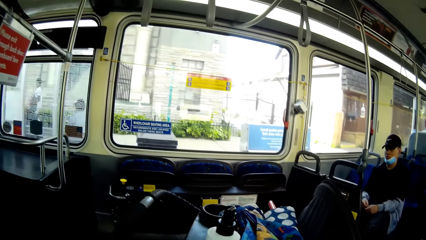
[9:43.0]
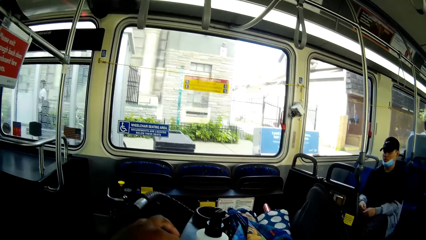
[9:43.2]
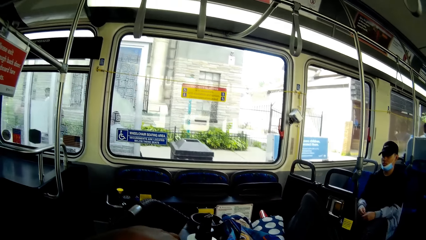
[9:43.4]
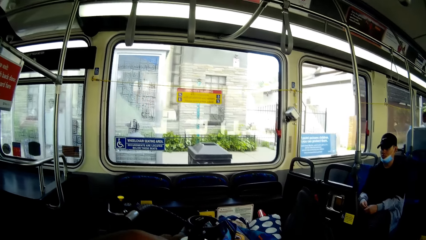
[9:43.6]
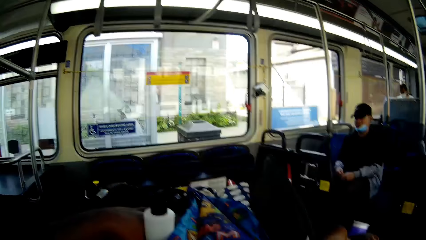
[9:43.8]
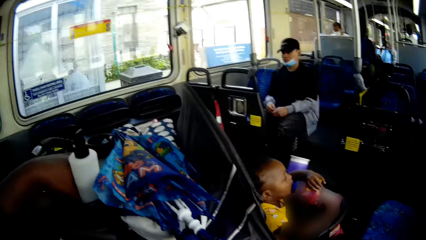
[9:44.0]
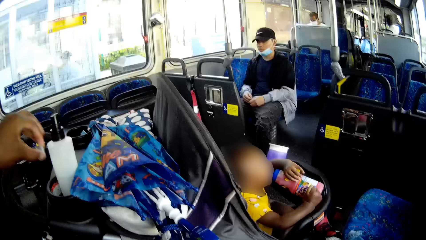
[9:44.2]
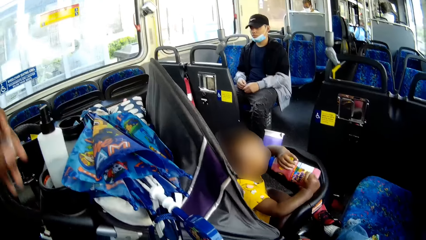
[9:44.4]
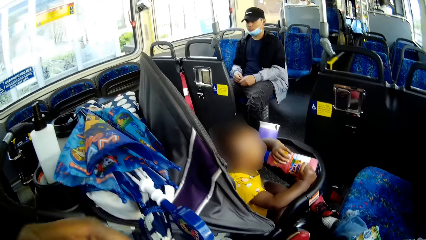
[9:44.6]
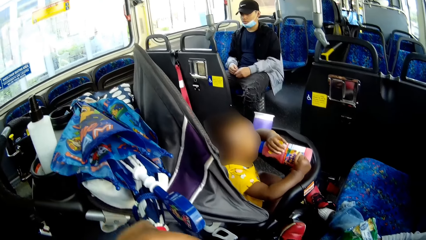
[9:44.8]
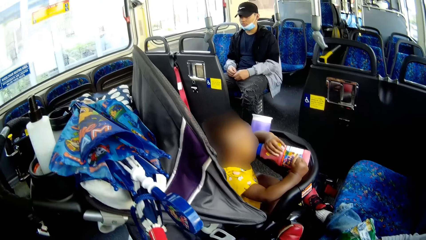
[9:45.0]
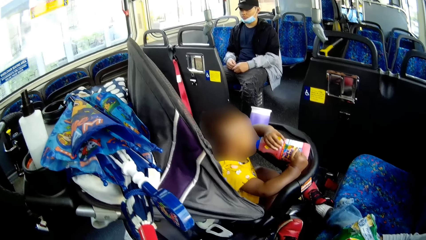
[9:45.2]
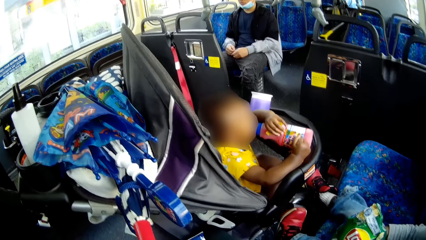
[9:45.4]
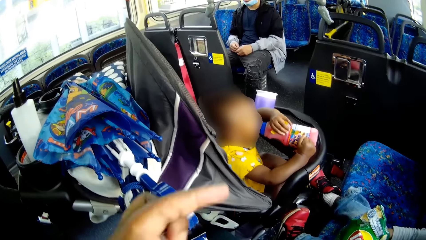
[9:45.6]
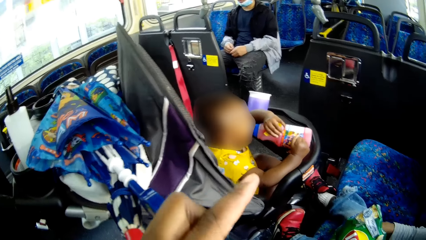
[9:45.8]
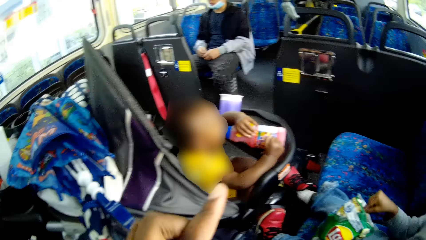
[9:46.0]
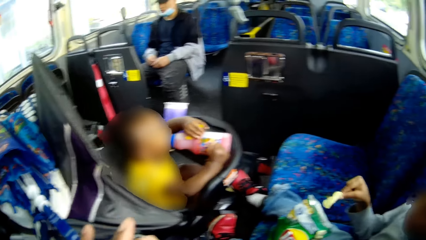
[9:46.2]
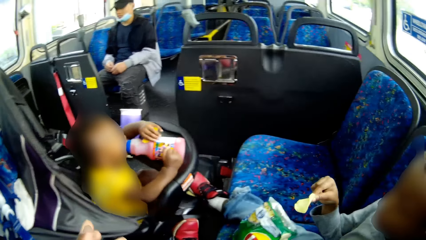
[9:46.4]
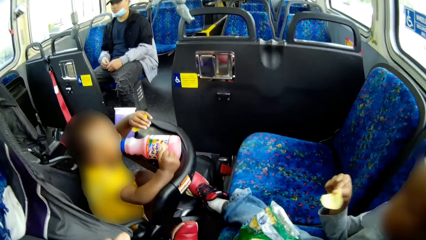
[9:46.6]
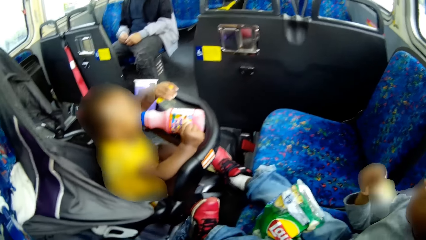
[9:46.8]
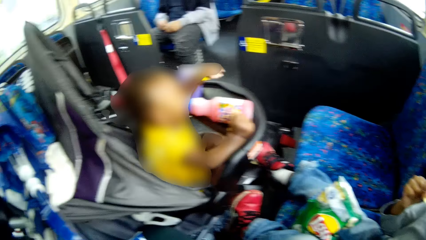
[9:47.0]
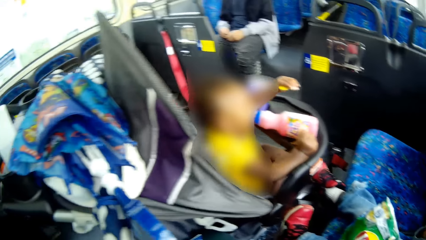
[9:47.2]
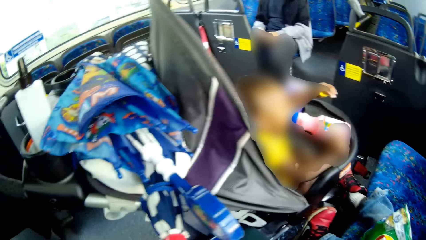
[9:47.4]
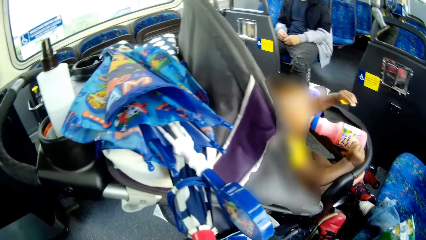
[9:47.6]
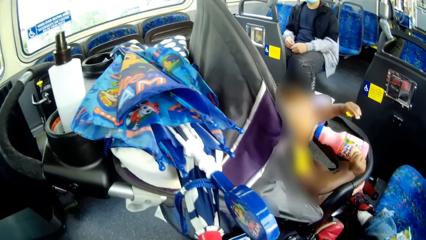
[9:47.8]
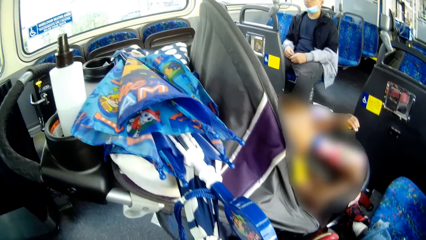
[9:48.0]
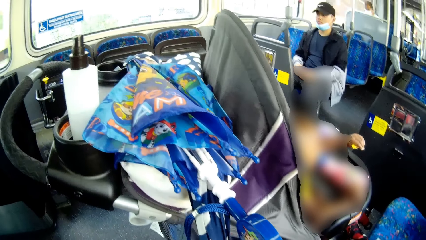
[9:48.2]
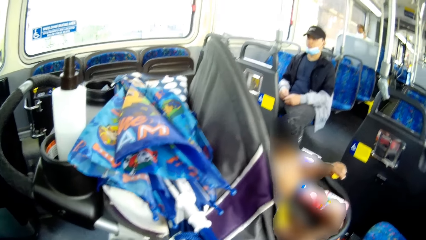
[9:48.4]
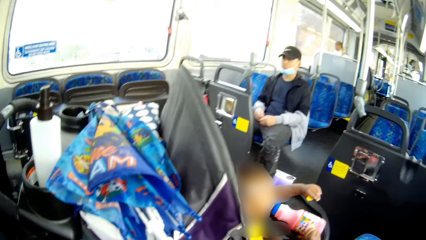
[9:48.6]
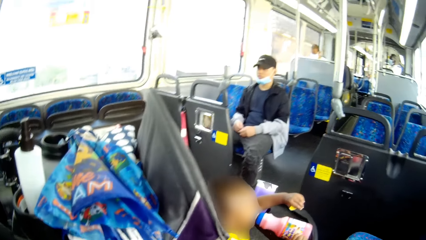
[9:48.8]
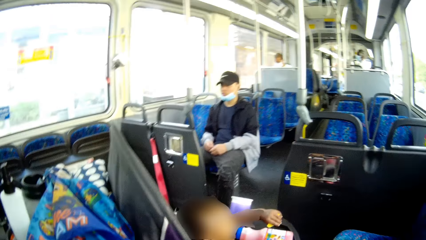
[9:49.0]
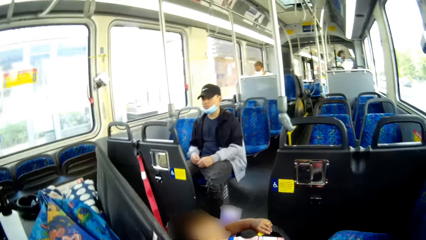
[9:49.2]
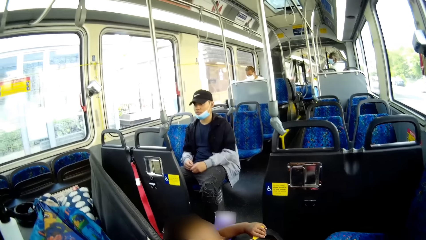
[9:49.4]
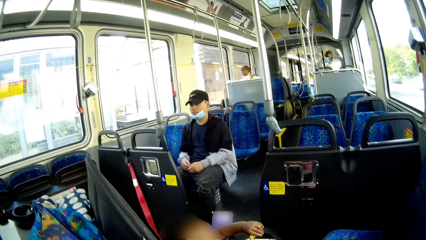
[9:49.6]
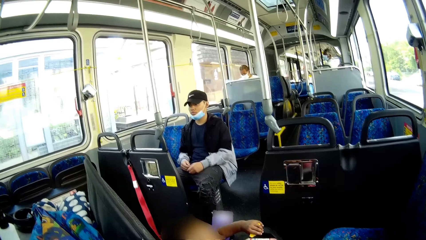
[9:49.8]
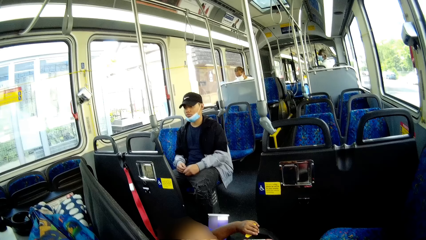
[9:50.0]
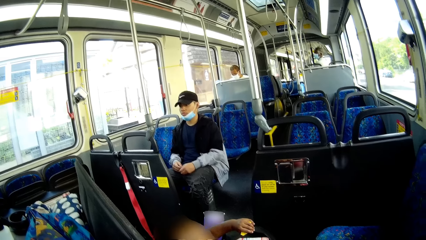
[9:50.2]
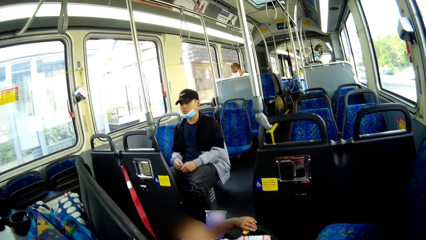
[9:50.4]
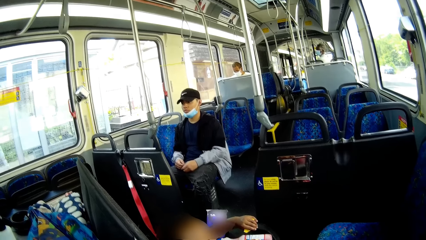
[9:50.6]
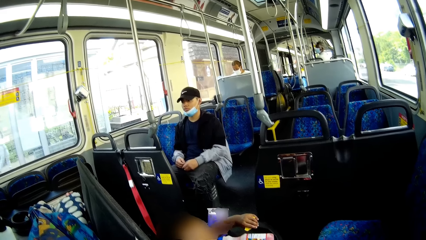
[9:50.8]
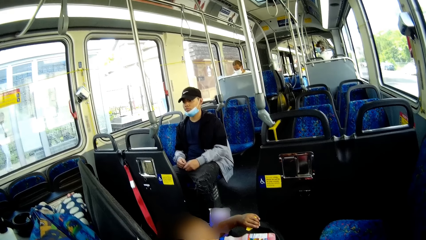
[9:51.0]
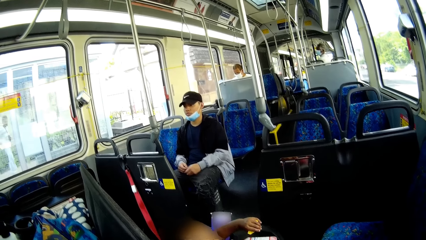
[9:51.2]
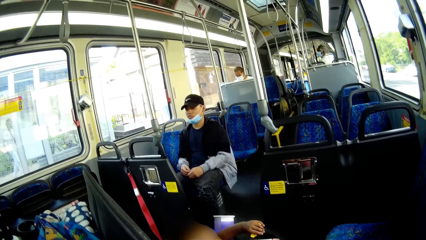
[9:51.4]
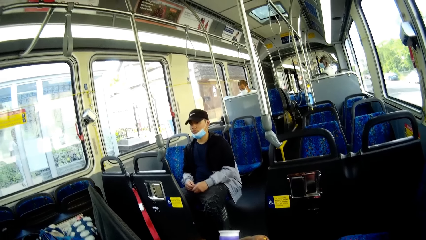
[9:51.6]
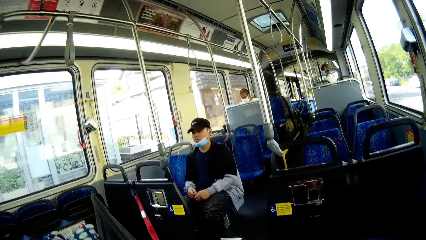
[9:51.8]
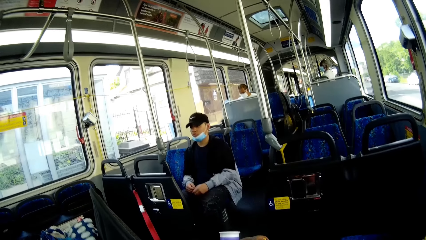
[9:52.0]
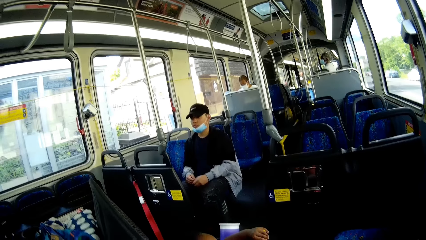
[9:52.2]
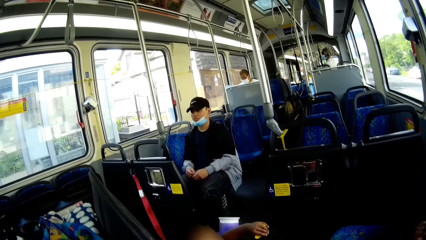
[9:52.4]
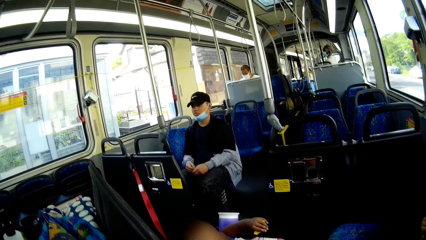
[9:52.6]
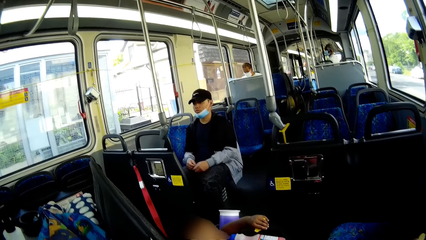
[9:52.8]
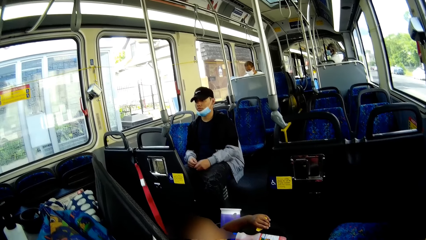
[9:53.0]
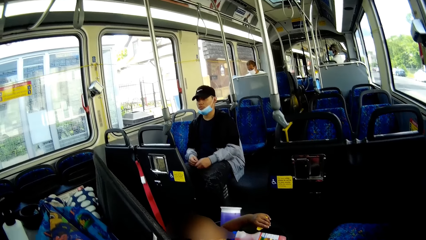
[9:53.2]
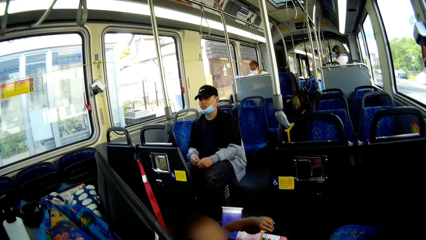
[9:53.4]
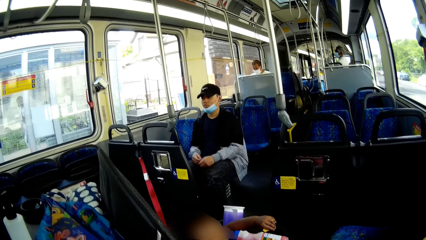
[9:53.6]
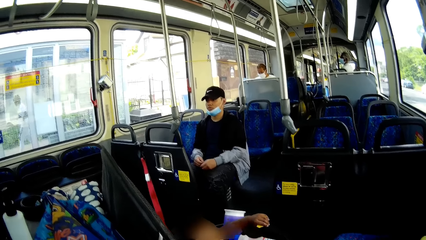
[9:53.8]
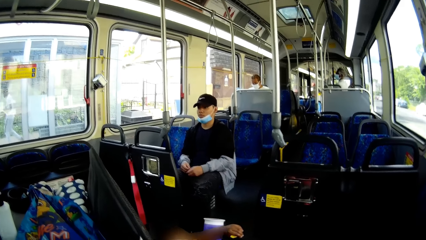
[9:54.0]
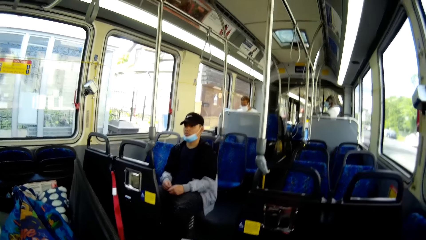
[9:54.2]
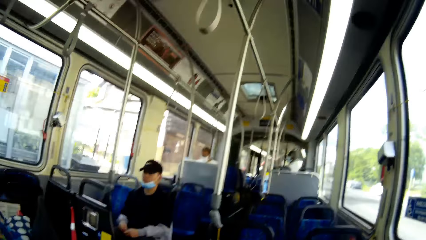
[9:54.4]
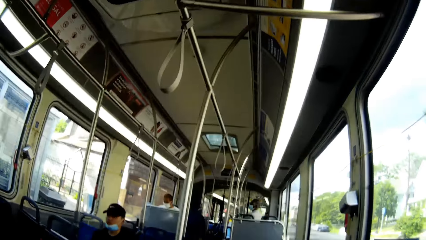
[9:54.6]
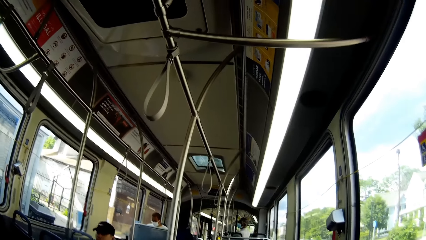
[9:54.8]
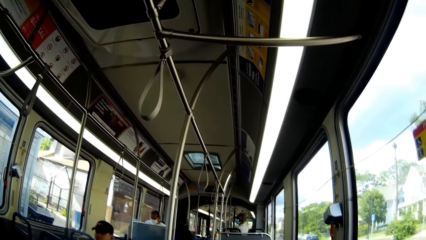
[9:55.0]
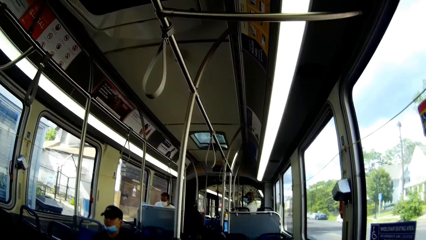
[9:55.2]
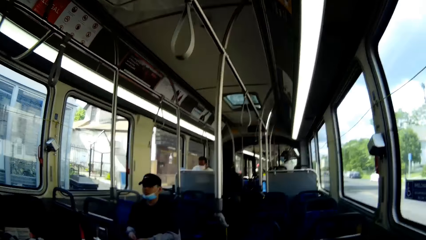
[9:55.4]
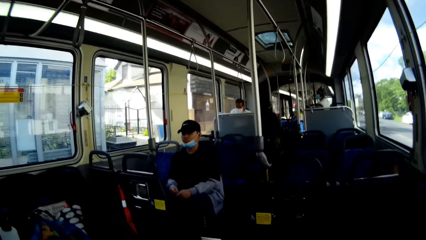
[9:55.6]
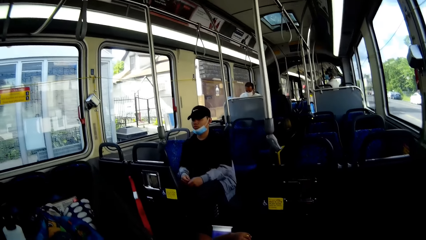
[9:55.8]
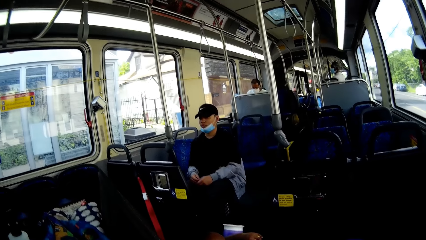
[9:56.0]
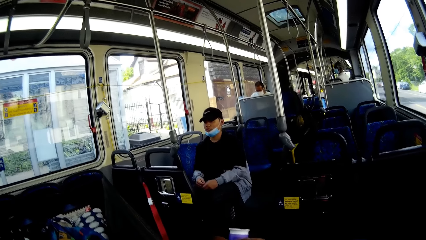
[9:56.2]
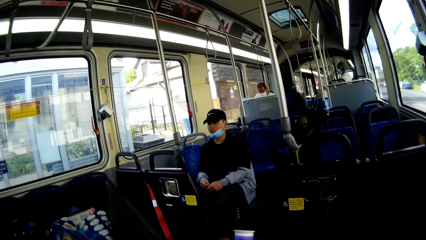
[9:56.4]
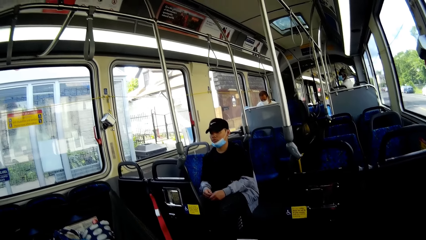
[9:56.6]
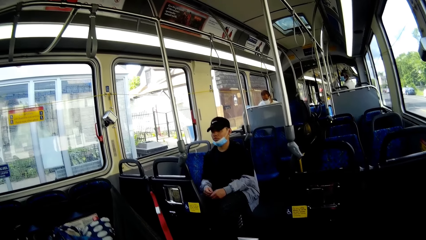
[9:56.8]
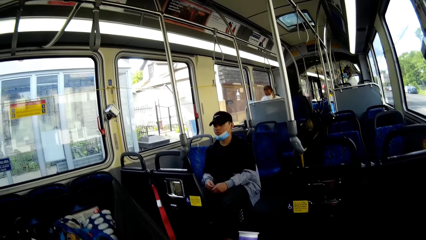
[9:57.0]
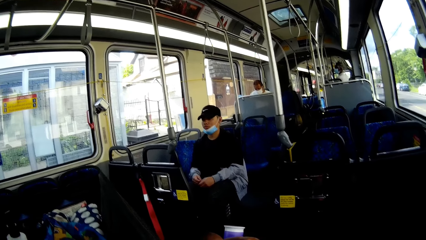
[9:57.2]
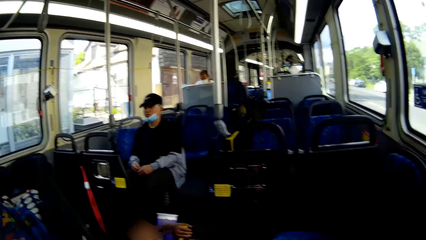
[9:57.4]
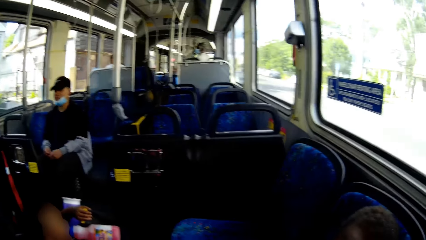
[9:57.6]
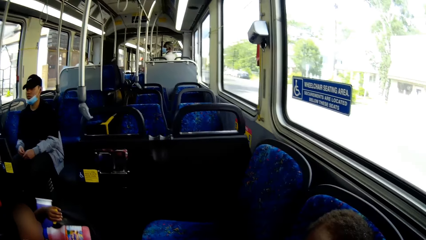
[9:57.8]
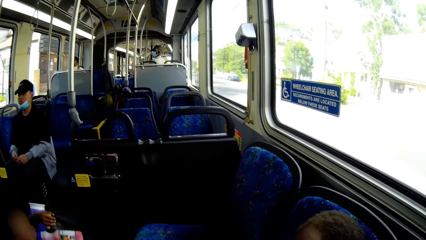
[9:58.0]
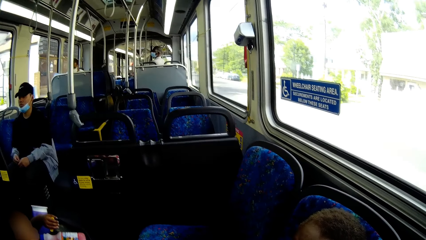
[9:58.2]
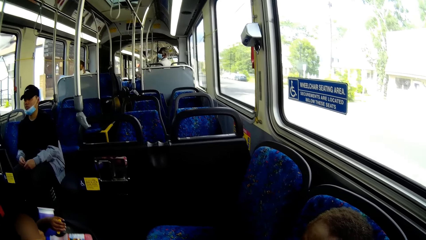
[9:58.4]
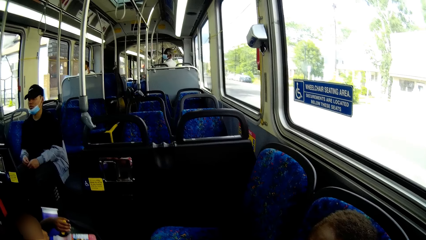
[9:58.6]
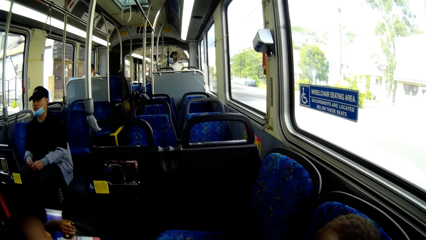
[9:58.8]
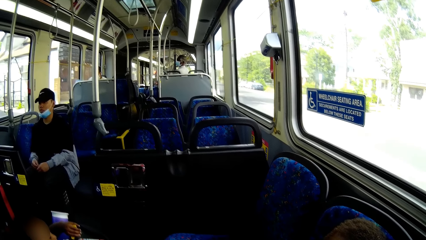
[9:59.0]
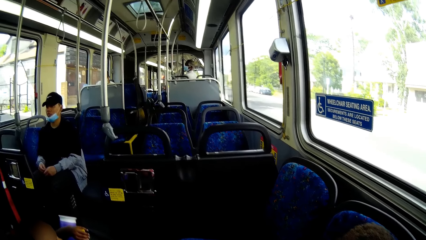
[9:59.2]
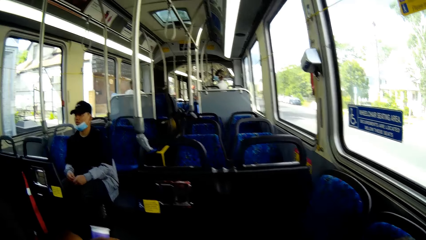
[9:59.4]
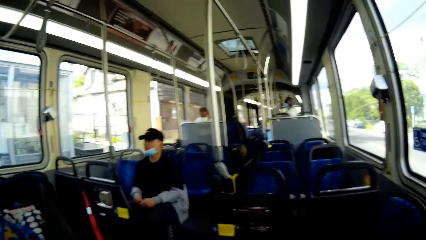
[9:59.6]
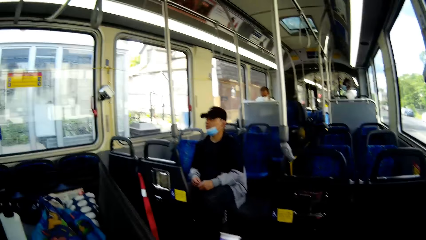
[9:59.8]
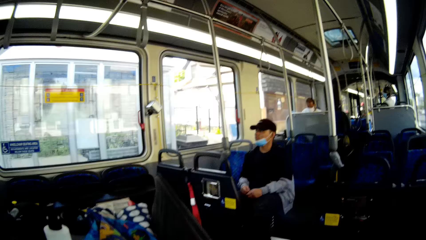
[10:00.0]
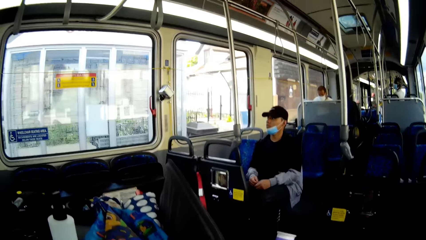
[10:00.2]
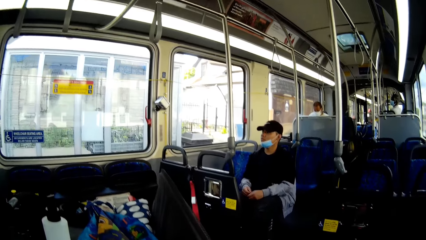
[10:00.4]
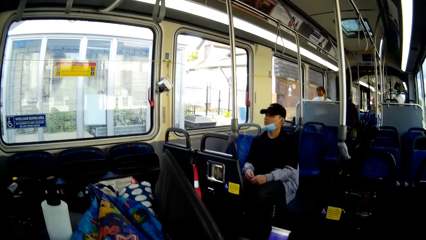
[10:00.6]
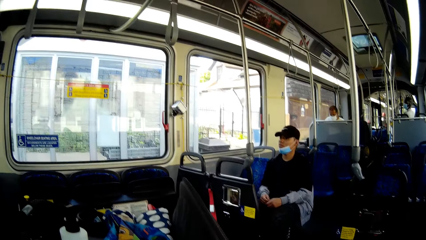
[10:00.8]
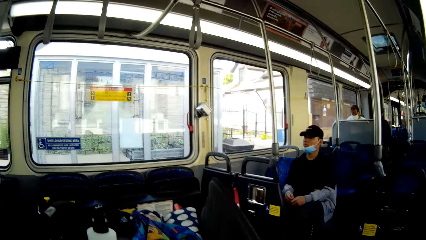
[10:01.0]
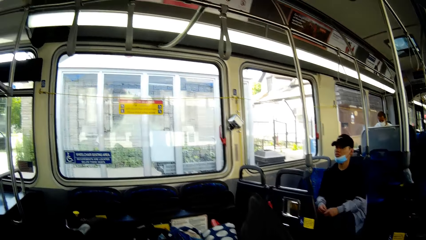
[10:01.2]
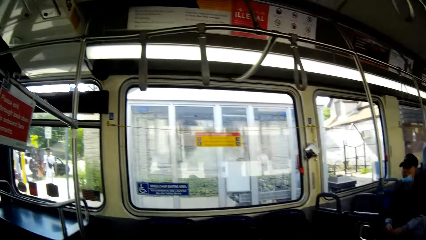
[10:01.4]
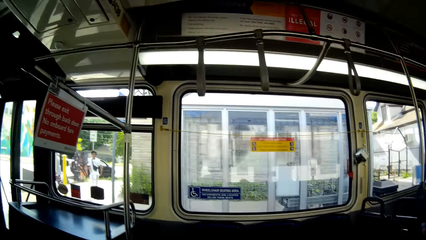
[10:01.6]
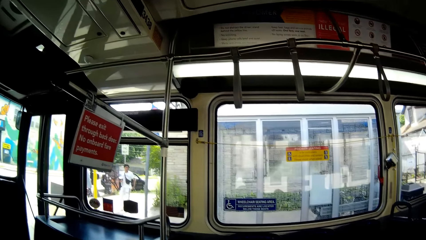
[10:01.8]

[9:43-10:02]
The camera wearer picks up a small bottle cap from a placeholder on the baby cot with her left hand. An infant eats some potato chips with his right hand. The infant interacts with the camera wearer.
